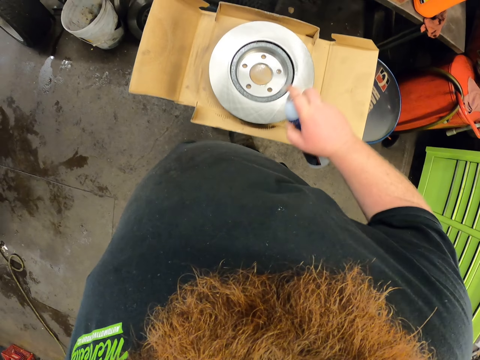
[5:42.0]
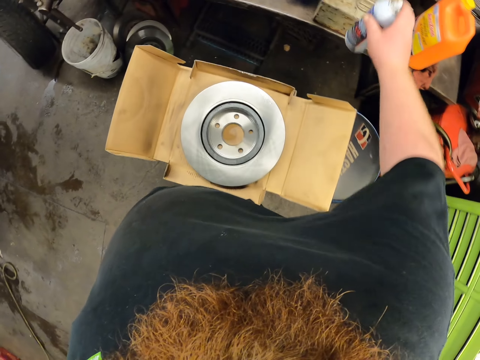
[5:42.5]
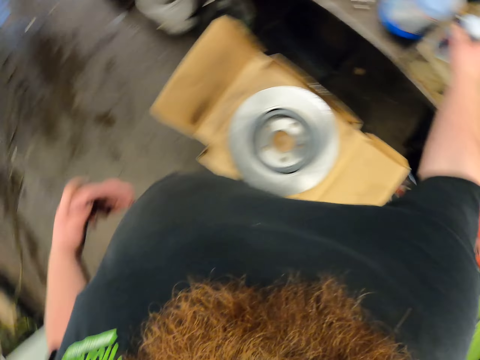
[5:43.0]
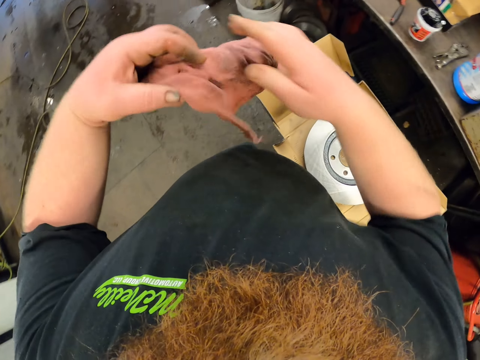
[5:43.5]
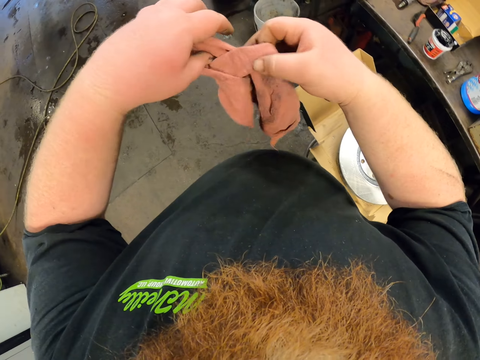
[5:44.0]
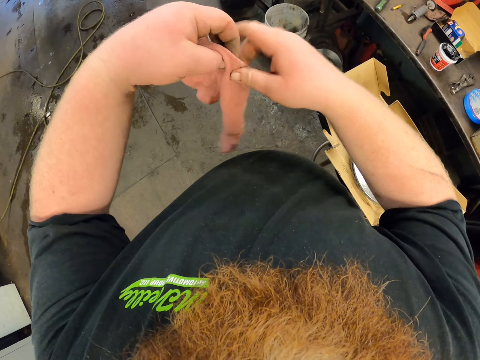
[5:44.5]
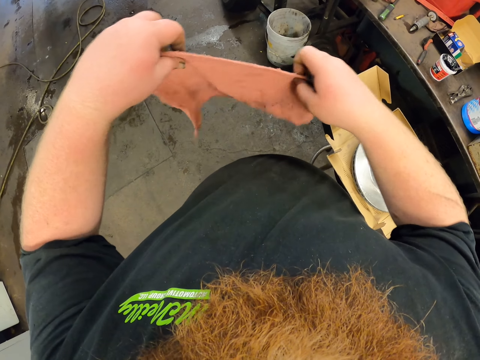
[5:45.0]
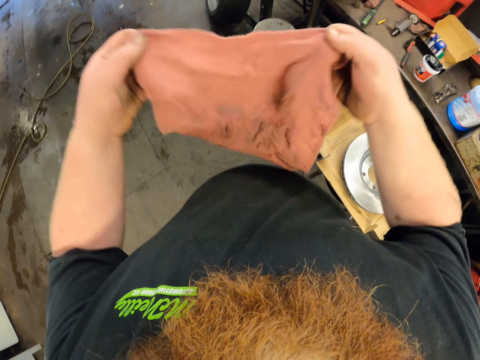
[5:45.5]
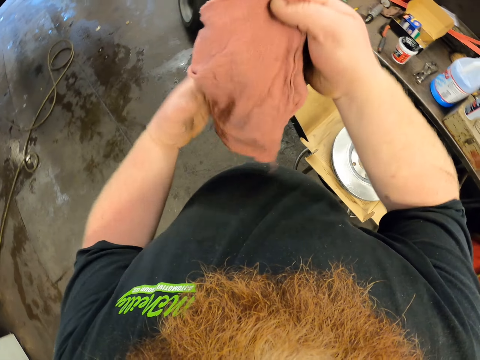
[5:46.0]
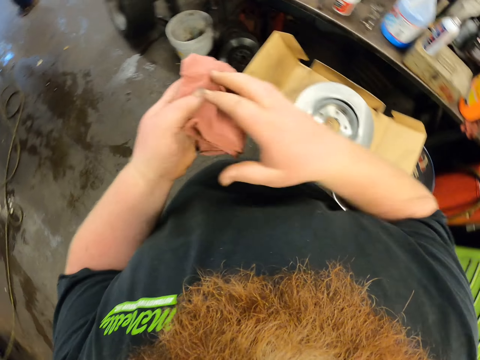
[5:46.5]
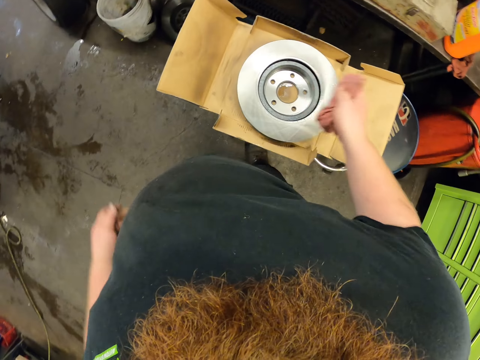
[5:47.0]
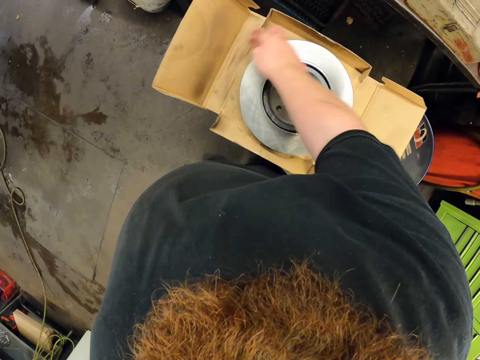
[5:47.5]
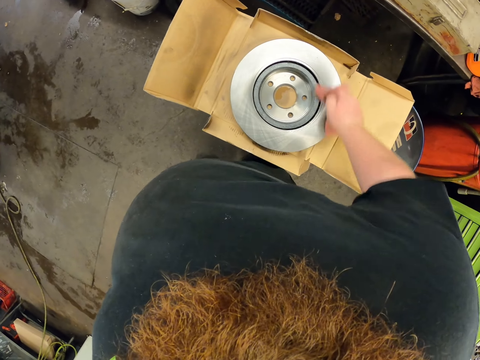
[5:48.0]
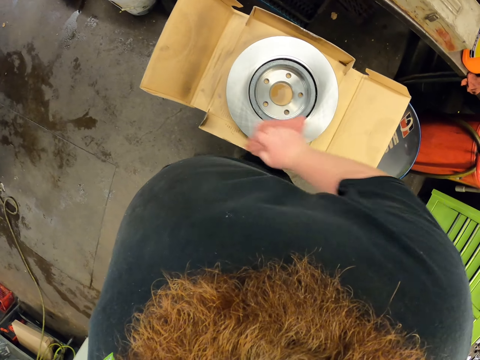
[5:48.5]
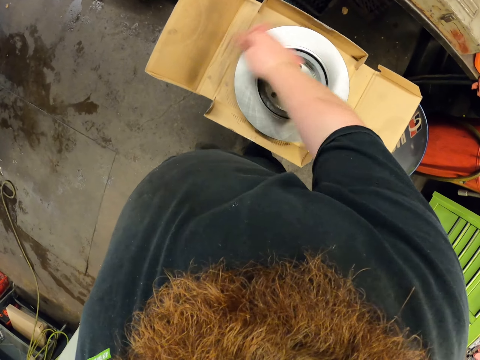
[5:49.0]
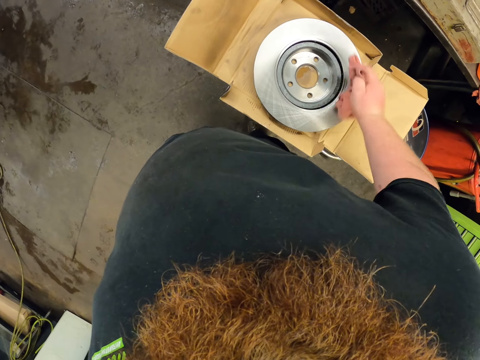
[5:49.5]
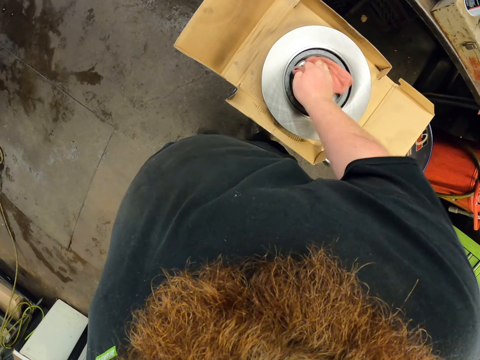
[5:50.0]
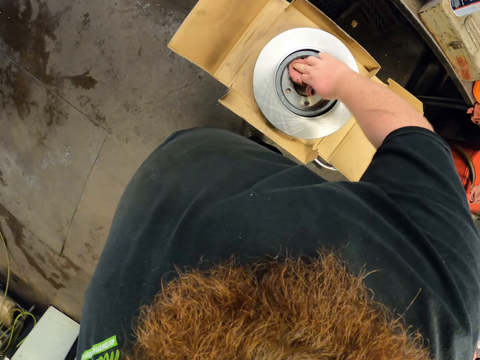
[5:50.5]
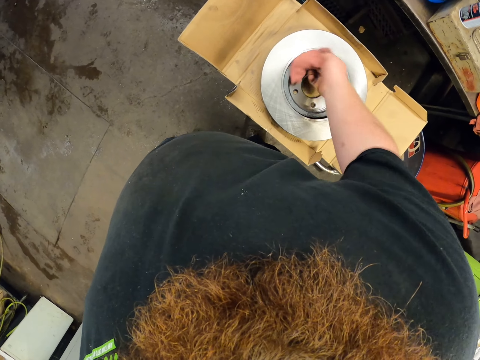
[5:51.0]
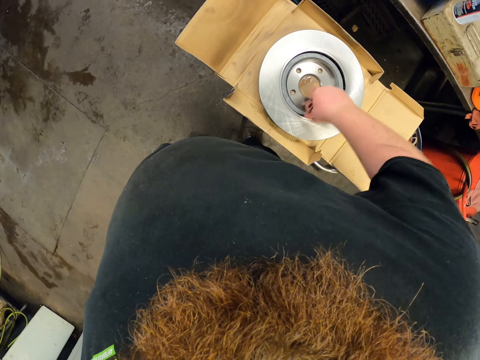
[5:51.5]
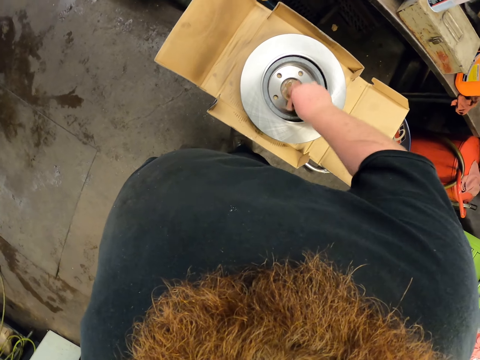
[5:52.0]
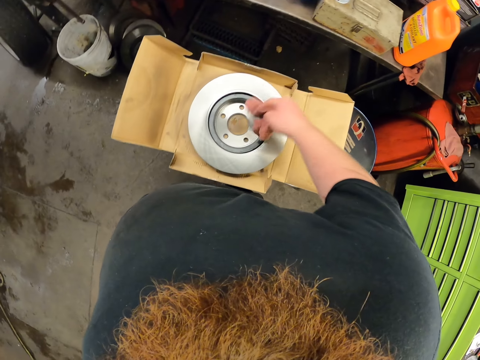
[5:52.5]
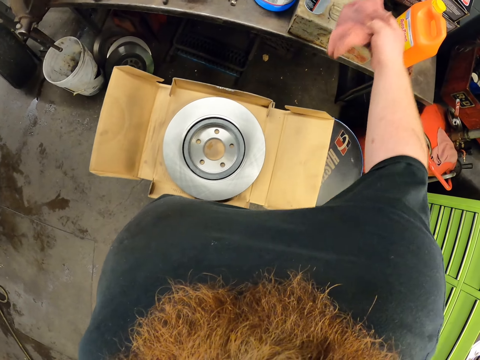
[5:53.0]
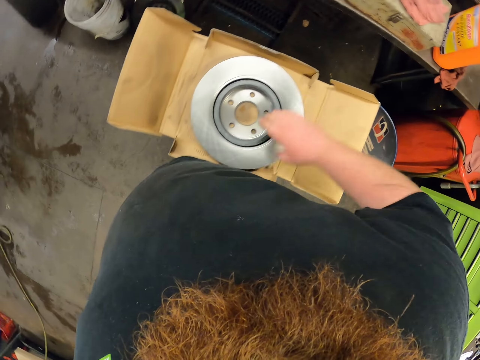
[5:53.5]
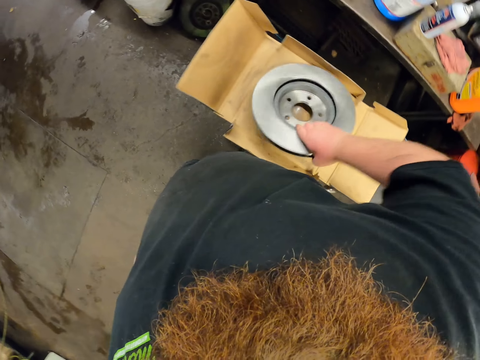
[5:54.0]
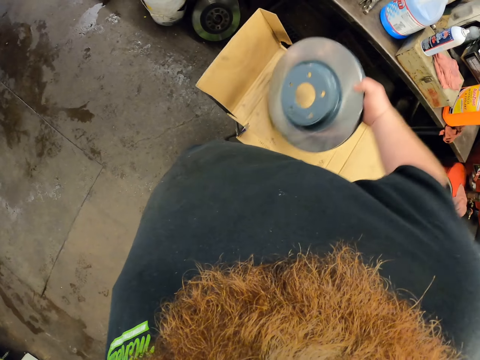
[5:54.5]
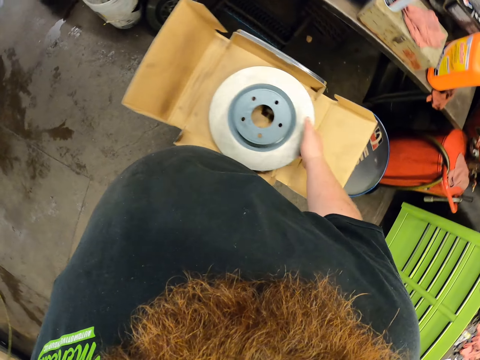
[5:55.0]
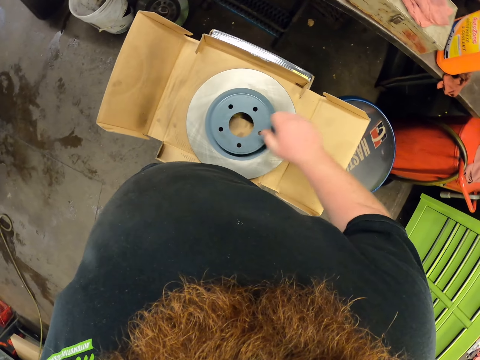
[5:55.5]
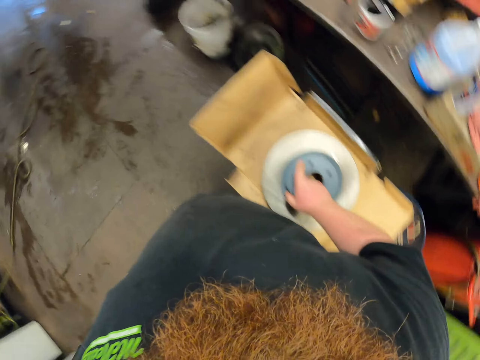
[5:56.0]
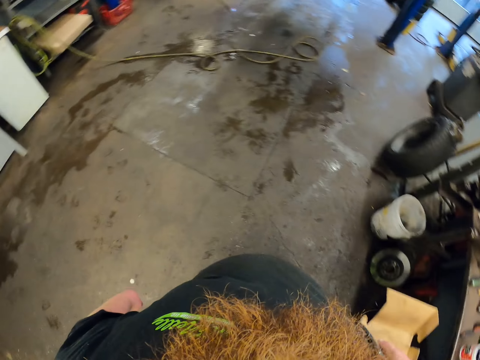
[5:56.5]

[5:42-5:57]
The camera wearer places the adhesive on the table. They hold the piece of cloth or towel. They fold the towel. They wipe the rim. They place the piece of cloth on the piece of wood. They lift the rim and turn the rim.

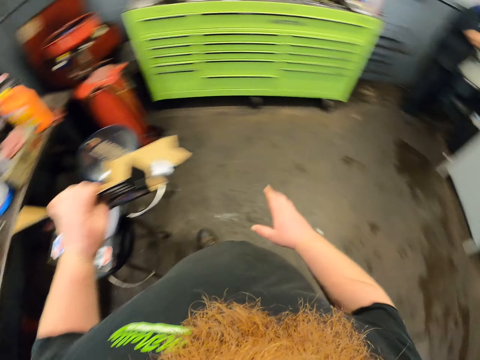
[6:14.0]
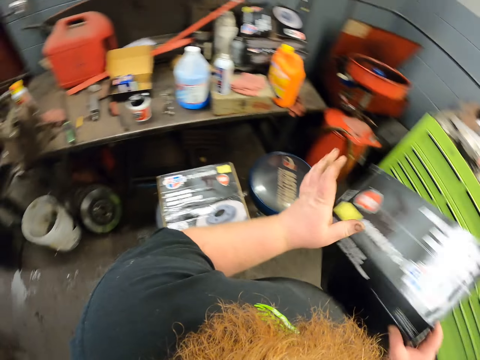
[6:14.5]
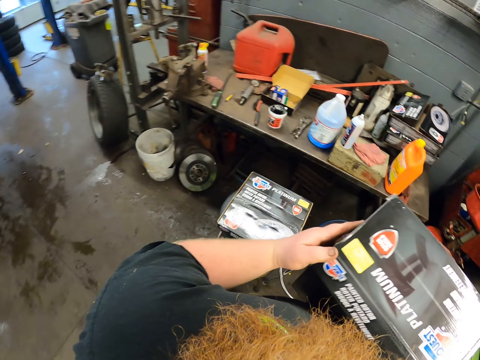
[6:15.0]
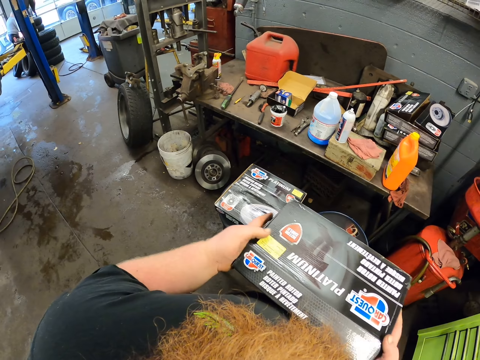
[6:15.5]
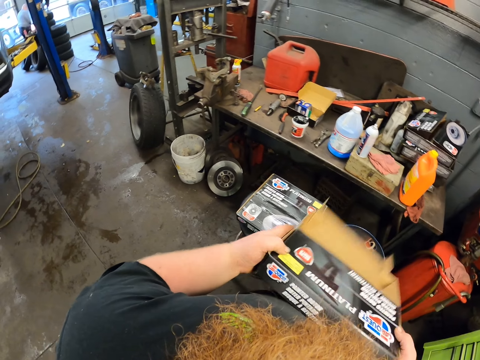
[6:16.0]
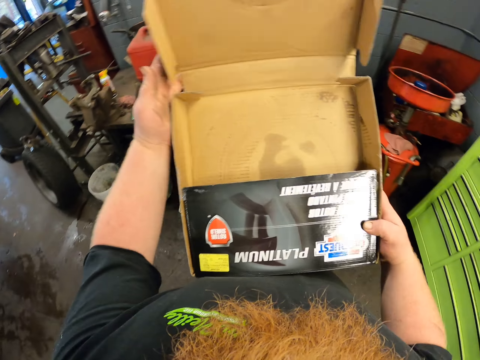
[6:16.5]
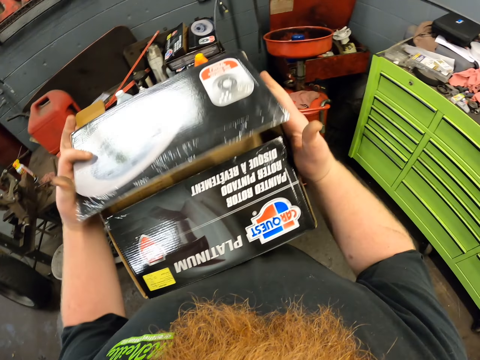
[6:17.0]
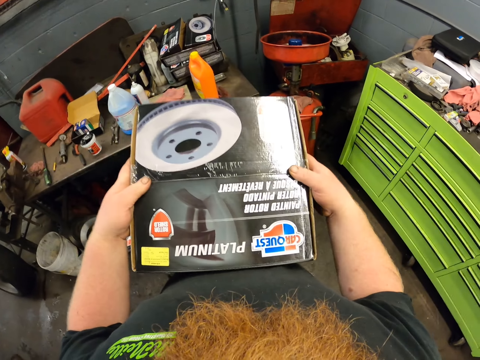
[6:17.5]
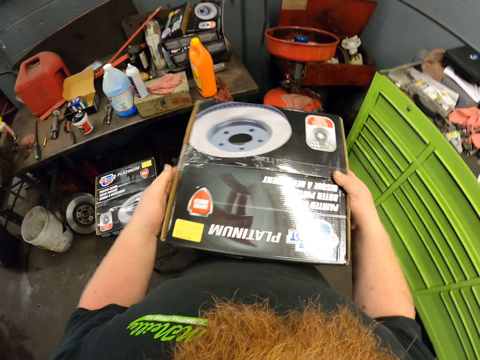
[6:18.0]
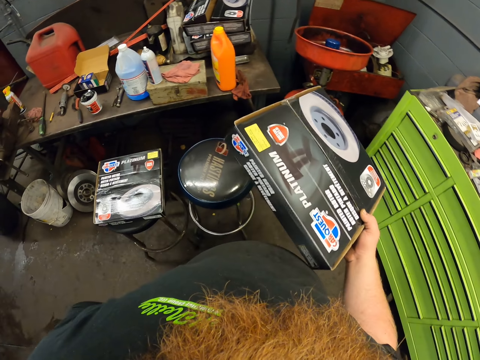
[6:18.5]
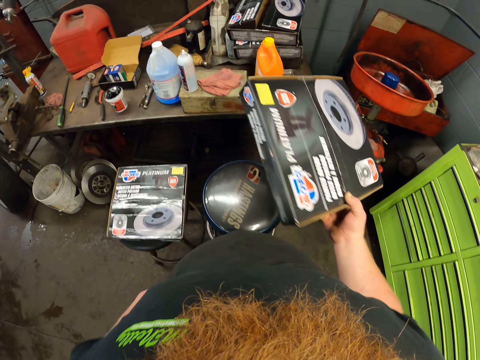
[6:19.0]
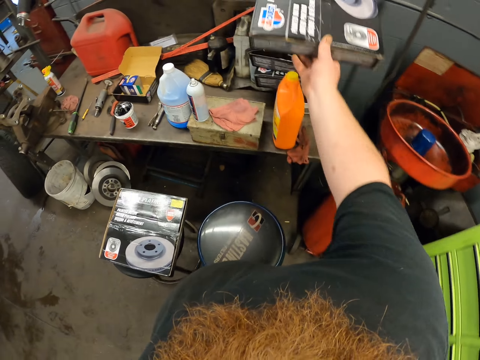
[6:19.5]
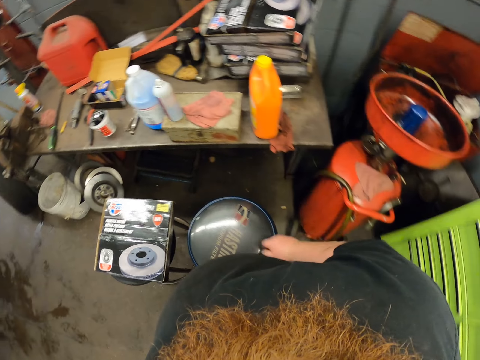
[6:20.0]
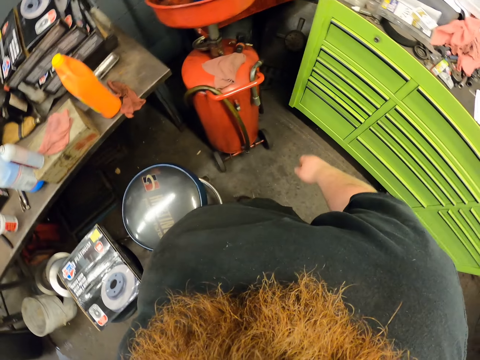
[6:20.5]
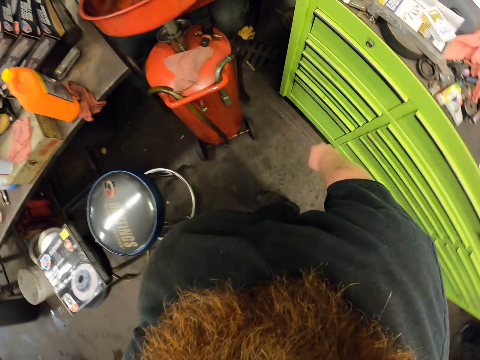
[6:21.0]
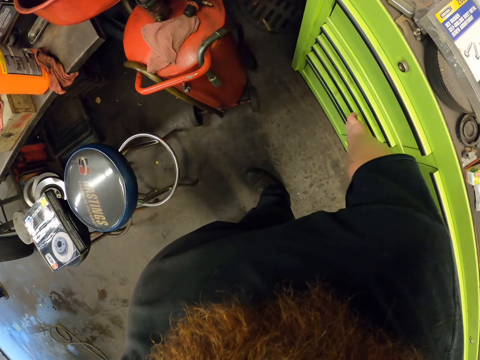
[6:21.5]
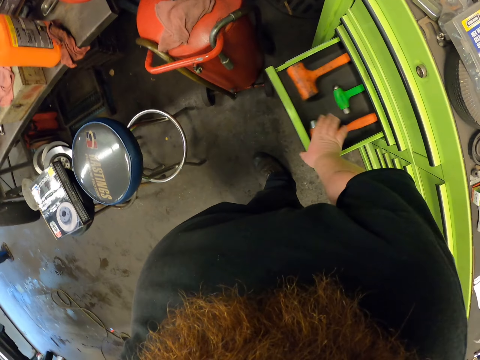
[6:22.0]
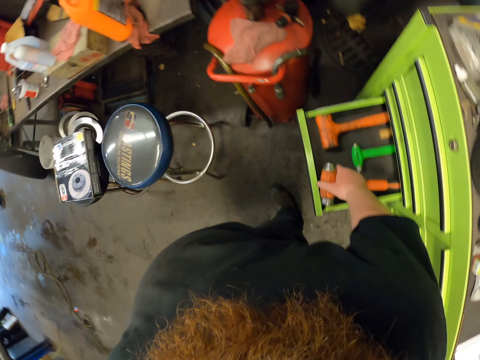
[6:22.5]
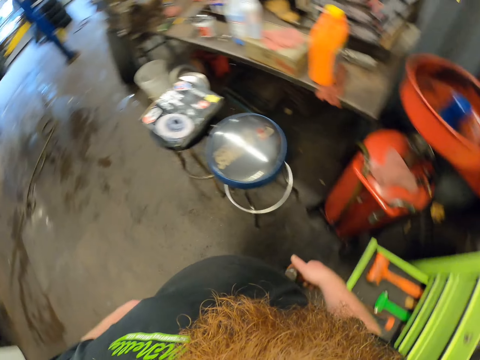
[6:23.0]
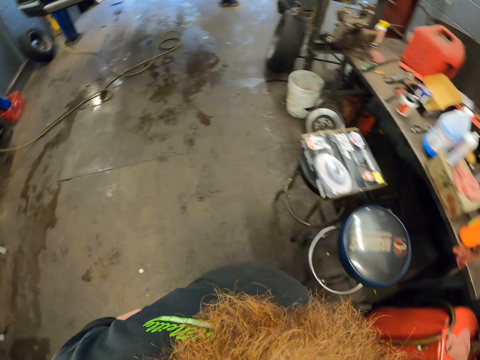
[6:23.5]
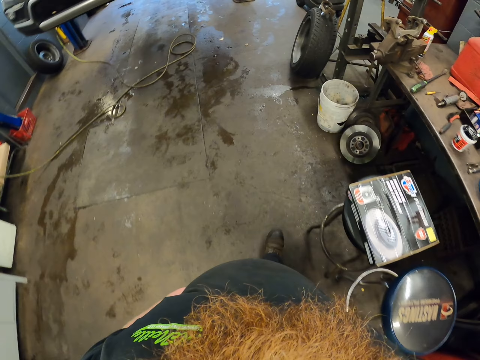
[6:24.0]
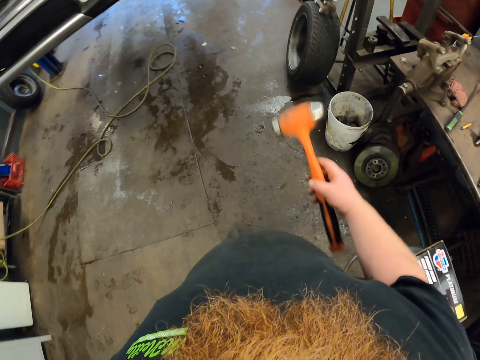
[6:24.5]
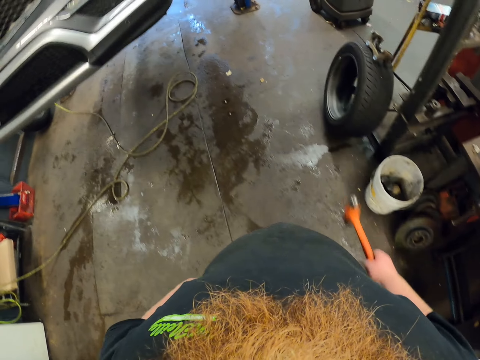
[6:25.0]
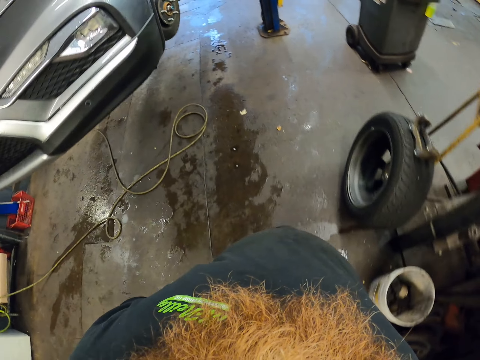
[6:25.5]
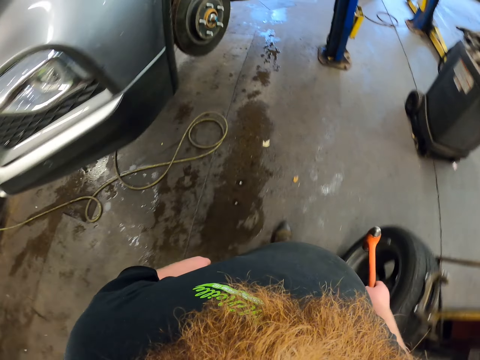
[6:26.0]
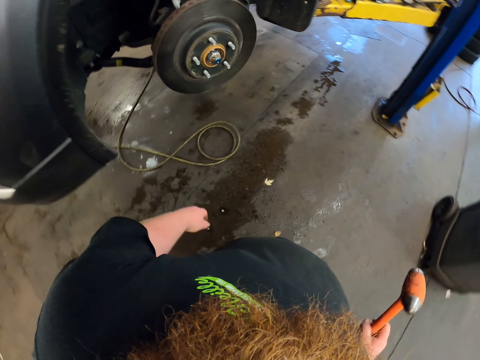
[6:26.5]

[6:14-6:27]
The camera wearer picks up a carton or box. They fold the box. They fix the carton. They throw the carton on the table. They open the toolbox. They pick up a soft head hammer. They turn around. They walk in the workshop.
